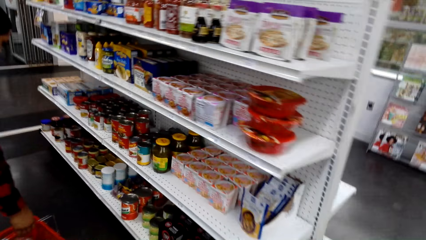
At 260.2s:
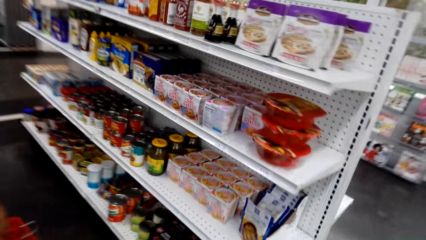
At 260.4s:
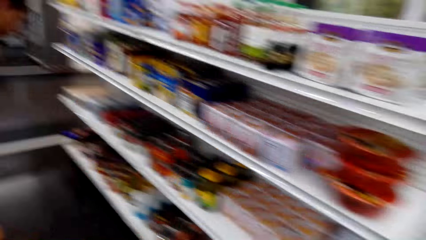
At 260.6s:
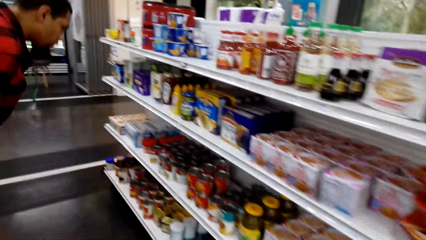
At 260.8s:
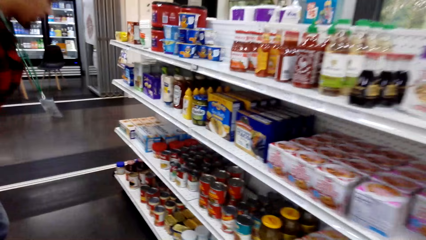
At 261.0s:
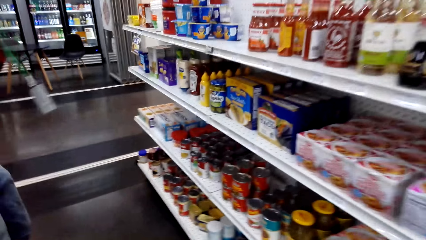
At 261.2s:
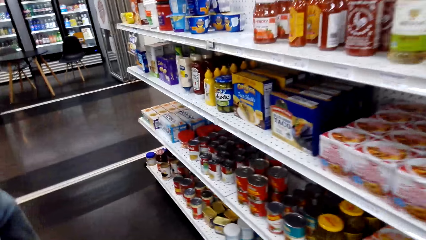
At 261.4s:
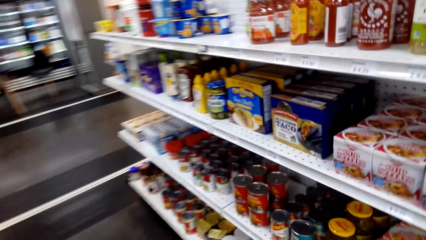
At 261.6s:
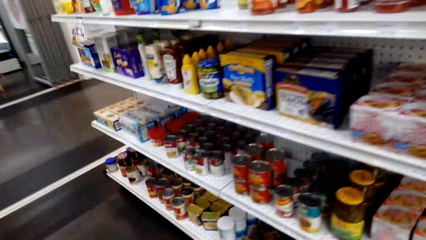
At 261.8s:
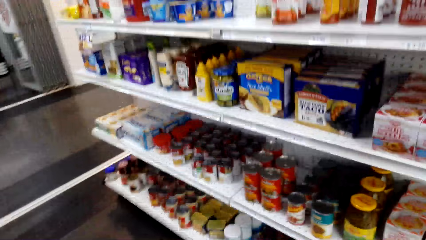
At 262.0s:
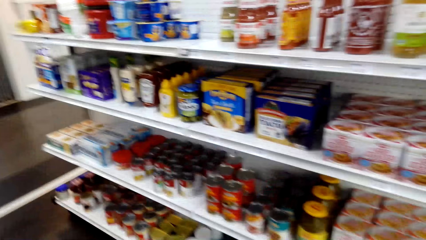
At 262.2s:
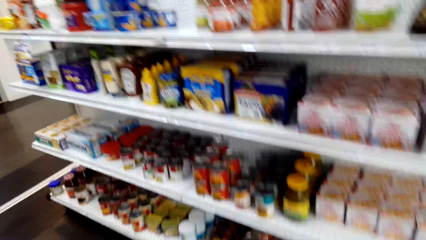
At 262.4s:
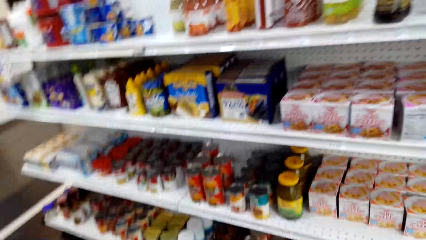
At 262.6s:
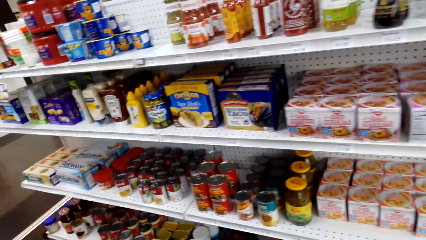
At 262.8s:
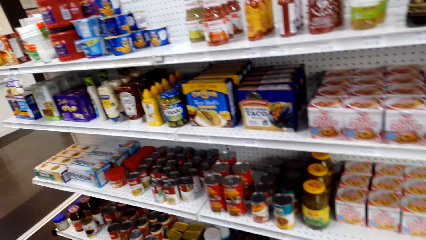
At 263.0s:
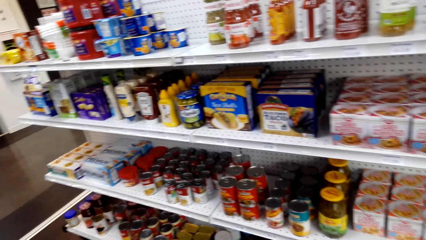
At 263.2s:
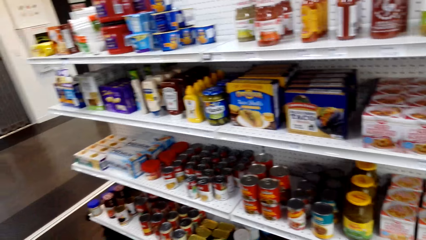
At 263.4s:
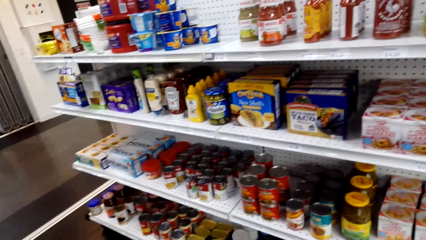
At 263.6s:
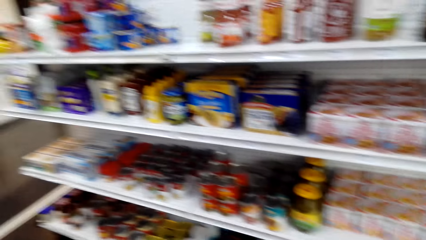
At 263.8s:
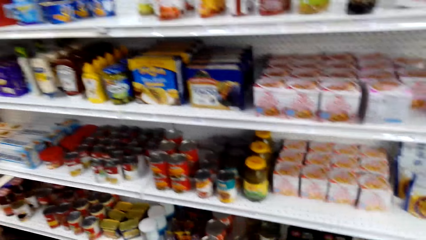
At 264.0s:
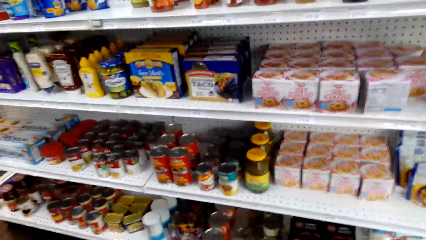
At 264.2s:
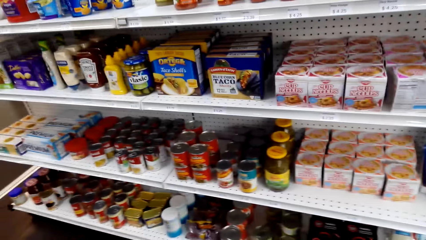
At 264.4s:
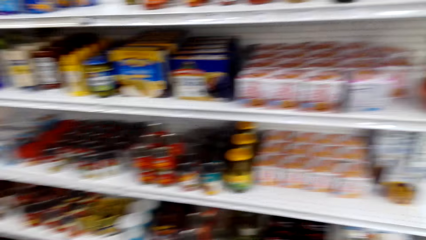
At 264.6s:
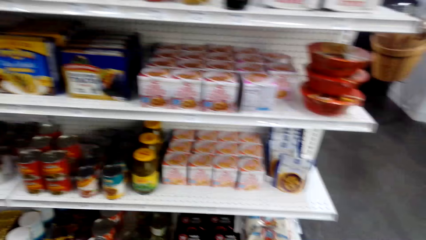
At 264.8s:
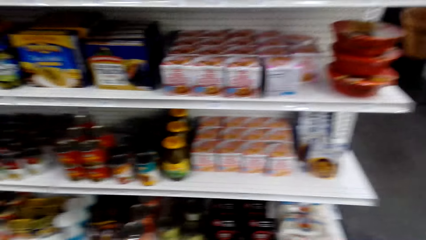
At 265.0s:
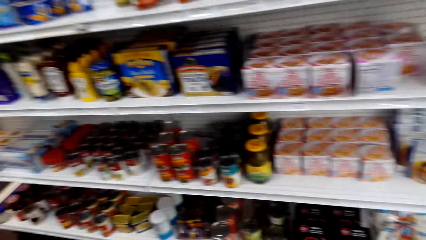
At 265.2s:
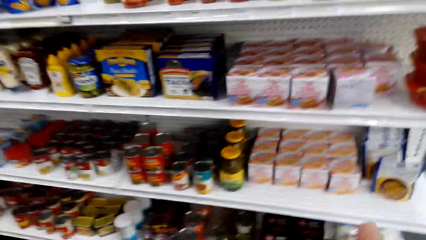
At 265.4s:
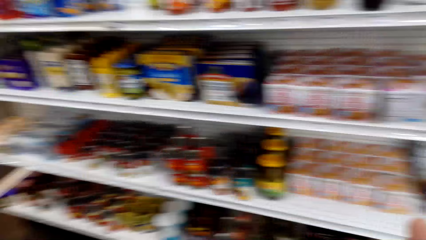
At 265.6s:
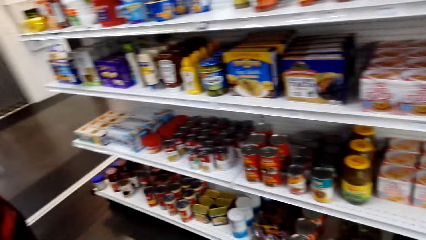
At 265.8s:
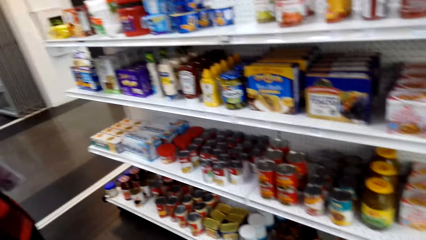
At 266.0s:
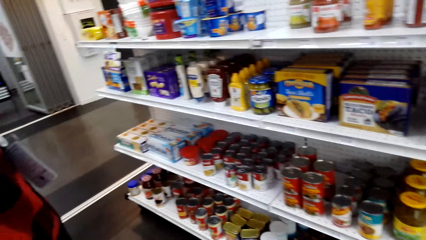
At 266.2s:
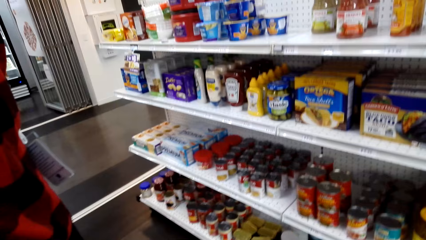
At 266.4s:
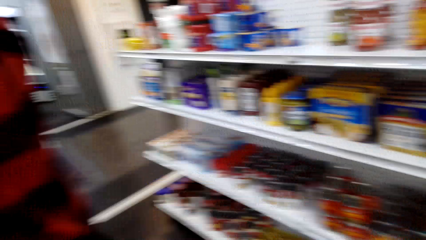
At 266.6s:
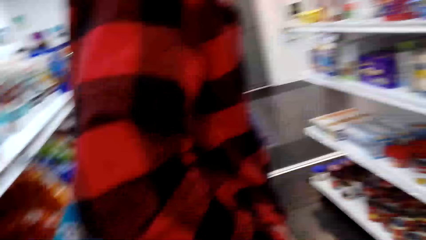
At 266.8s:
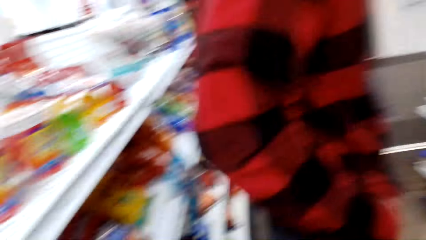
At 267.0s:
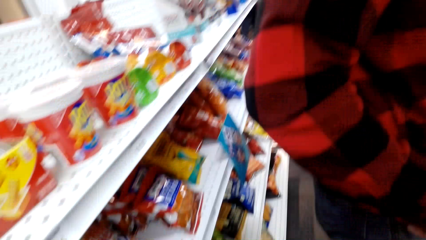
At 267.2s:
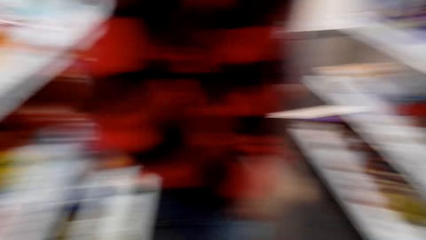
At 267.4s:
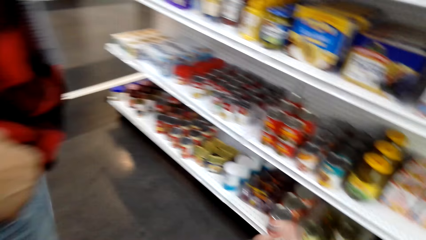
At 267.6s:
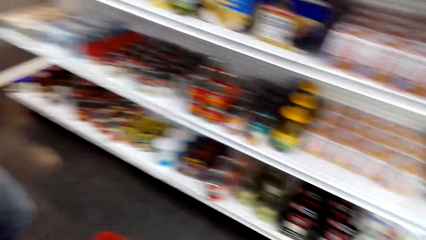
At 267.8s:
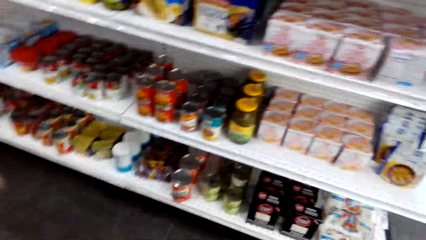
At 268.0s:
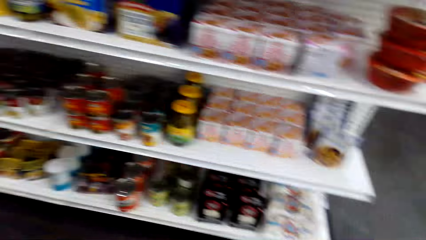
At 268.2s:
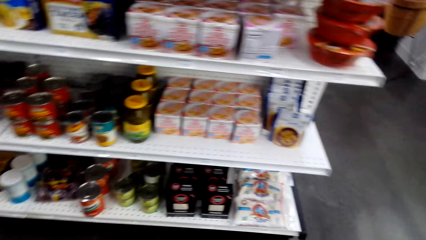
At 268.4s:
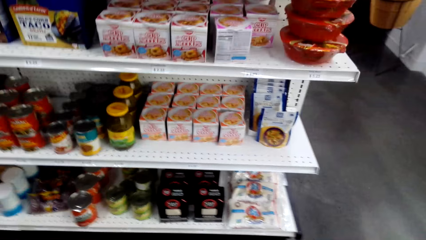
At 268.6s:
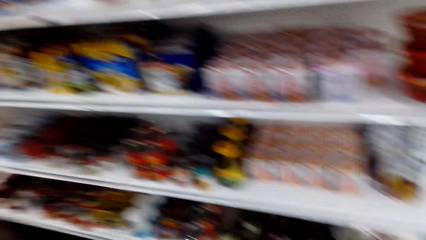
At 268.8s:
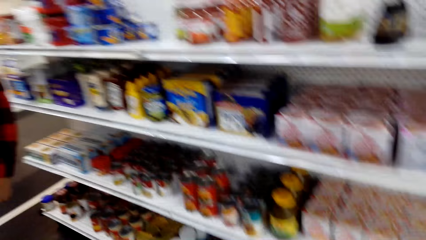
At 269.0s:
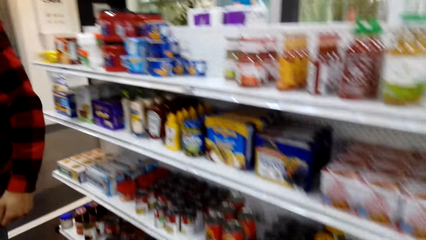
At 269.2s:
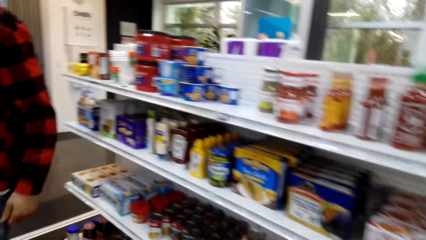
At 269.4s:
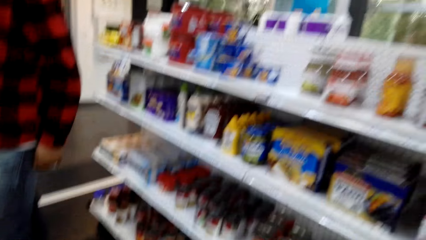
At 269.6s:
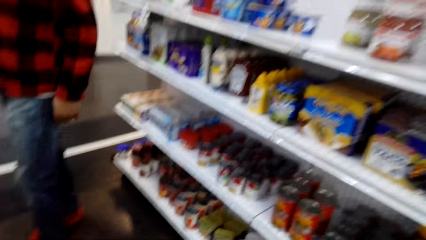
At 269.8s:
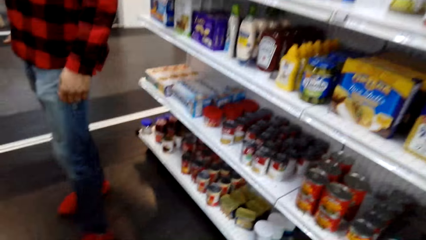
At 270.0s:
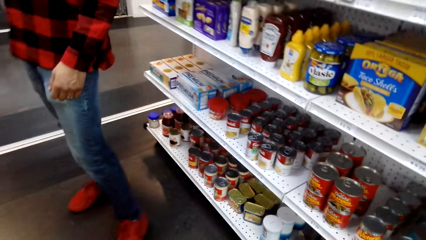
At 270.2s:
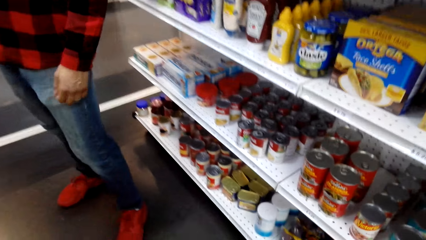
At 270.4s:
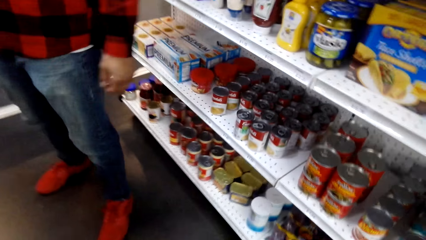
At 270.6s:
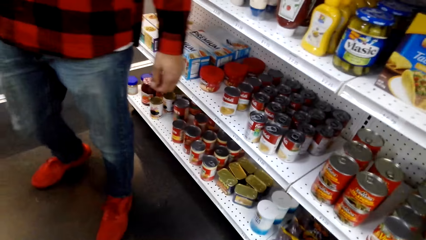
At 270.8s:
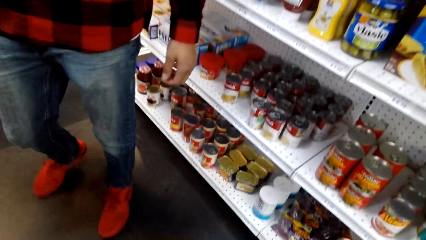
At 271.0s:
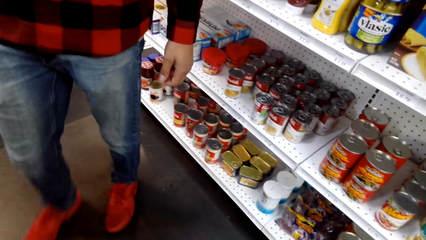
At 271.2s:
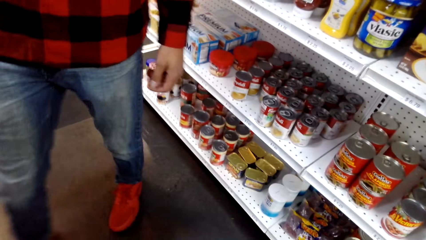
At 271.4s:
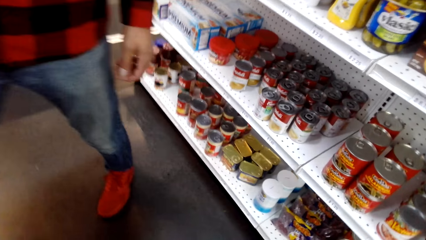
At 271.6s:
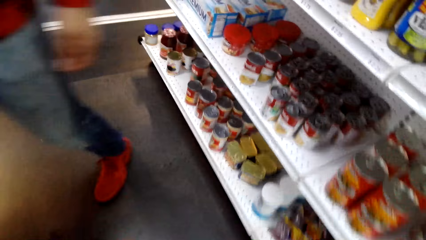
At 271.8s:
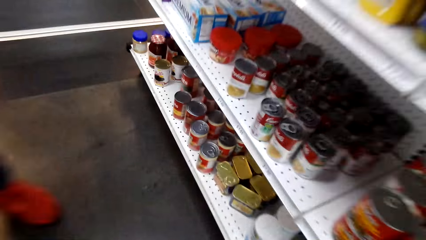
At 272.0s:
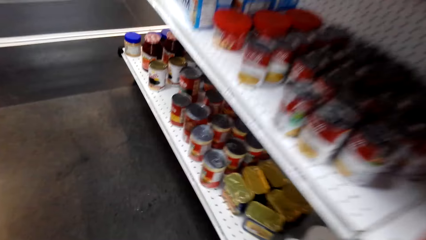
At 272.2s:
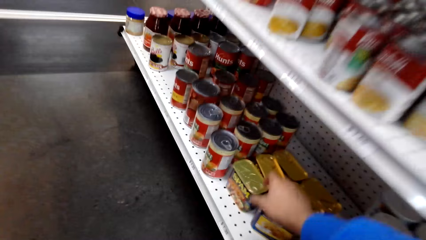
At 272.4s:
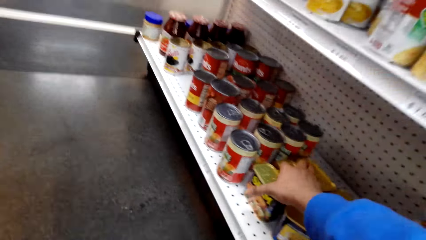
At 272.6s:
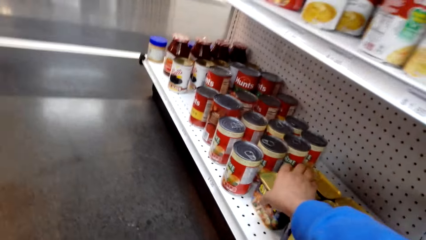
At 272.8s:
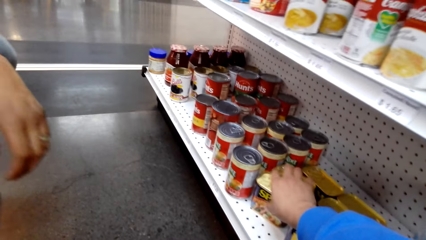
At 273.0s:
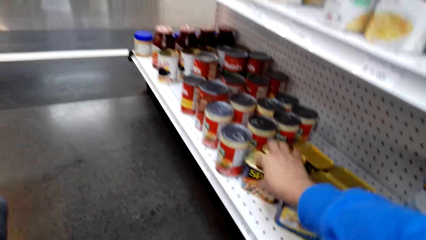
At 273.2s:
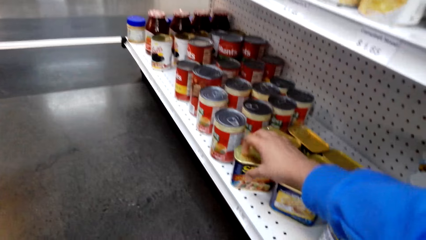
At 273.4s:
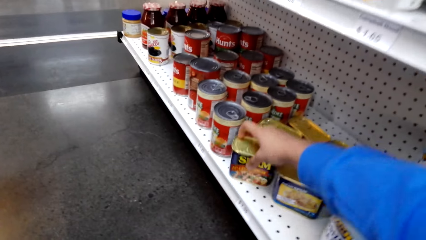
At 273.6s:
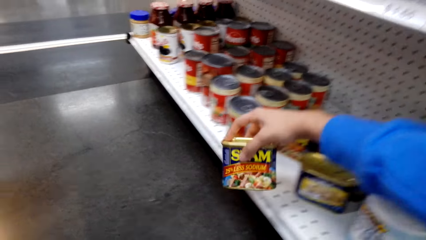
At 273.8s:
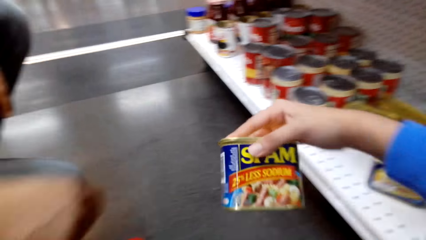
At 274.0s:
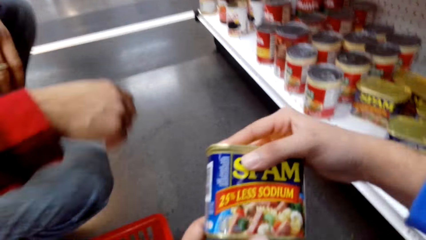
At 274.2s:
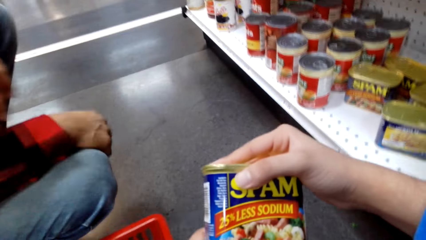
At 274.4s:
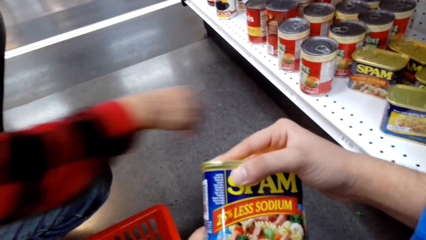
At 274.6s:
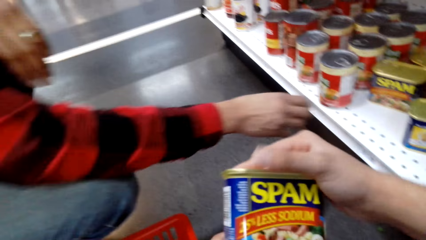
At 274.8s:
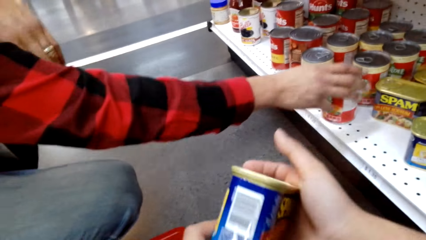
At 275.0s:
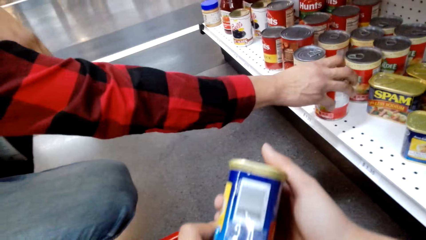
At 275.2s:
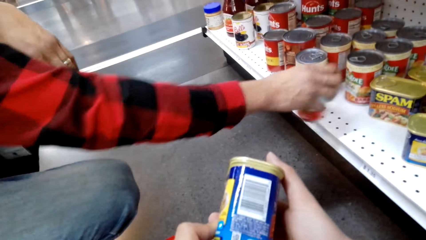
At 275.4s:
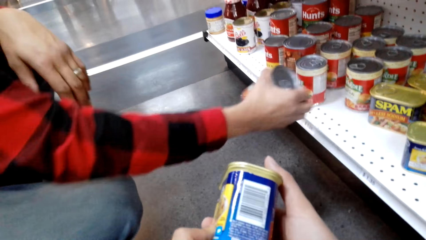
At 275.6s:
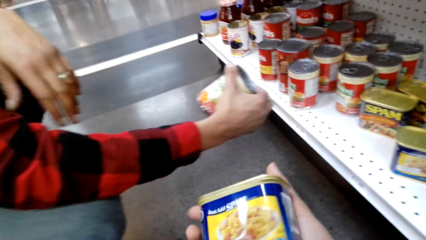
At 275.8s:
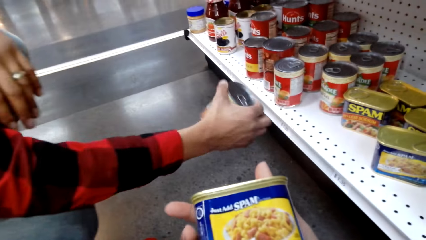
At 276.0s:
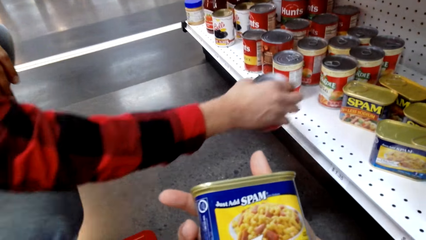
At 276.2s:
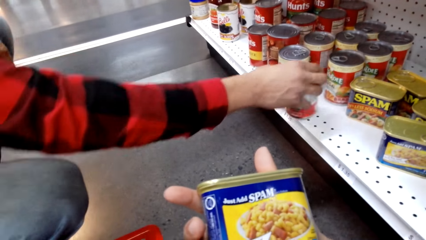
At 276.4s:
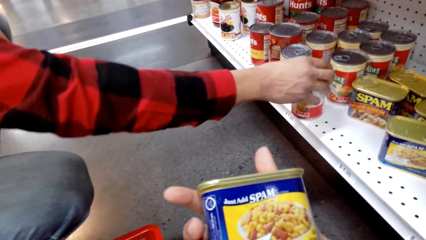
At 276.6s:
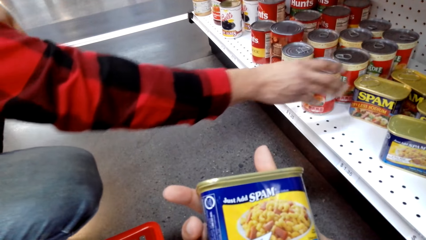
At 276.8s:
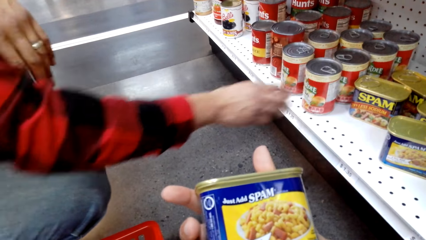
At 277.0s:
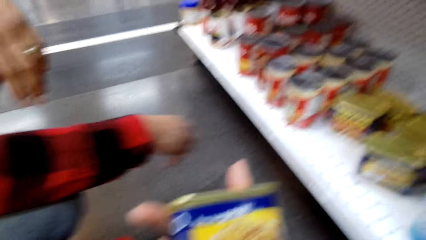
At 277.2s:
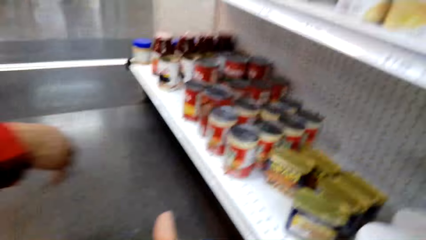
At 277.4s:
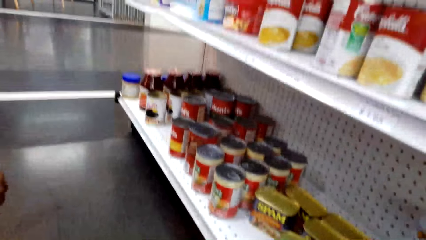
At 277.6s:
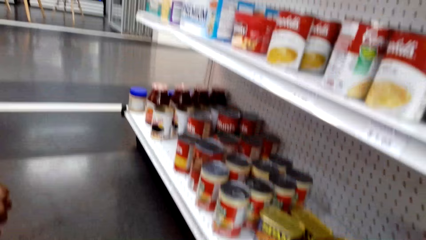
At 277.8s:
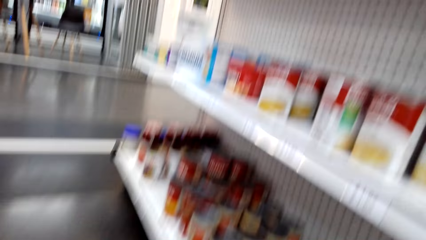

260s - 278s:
The camera wearer stares around the shop. They pick a tin from the shelf. They stare at the tin. A man picks a tin from the shelf. The man puts the tin on the shelf. The camera wearer stares around the shop.
